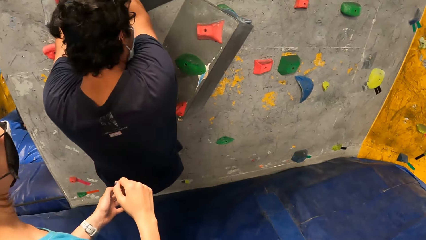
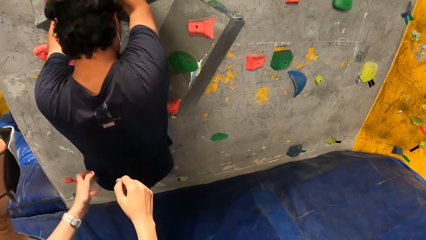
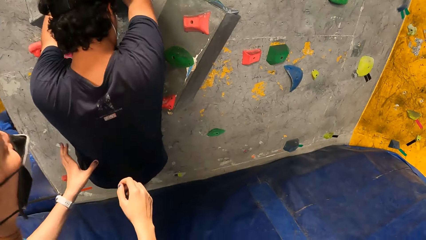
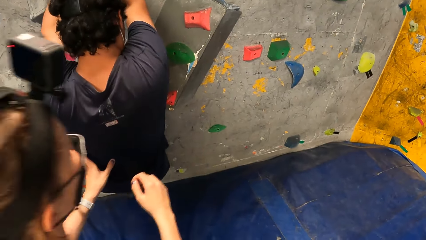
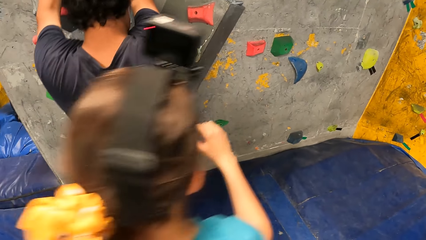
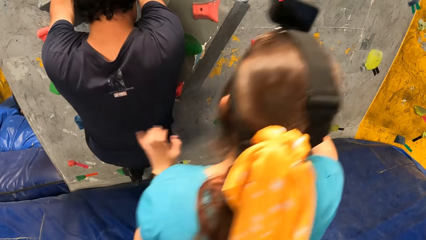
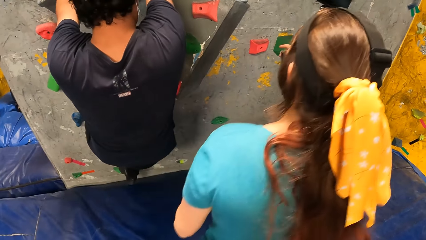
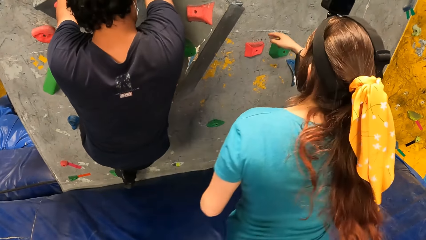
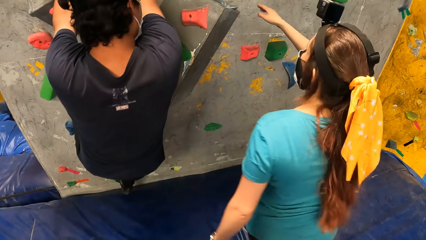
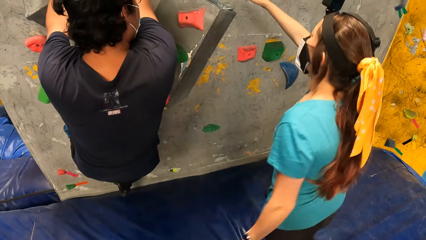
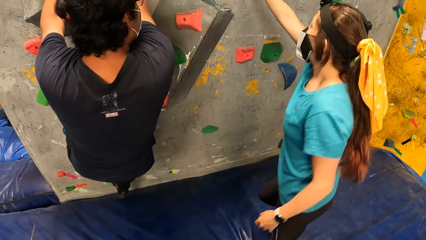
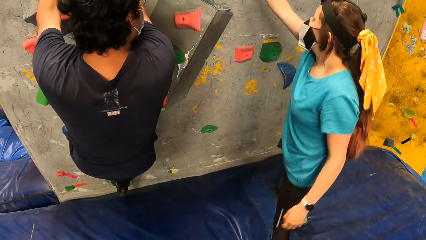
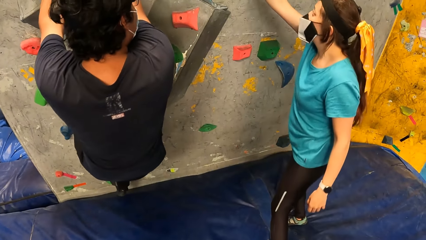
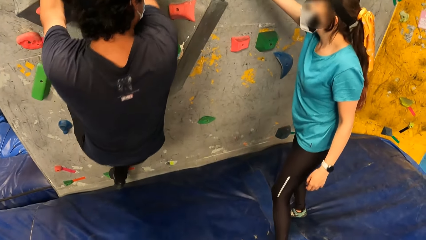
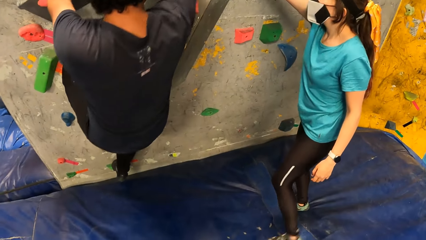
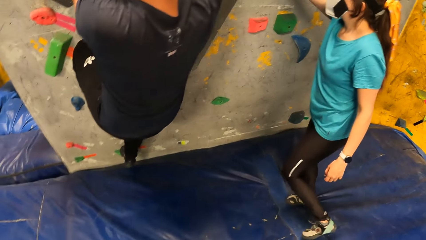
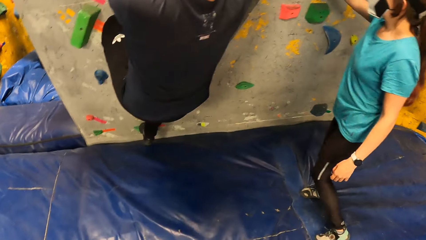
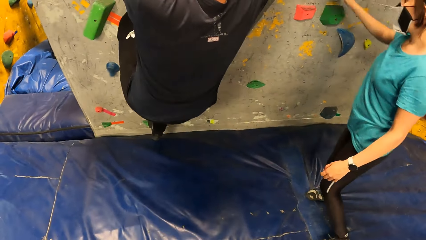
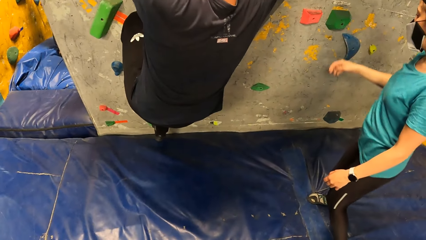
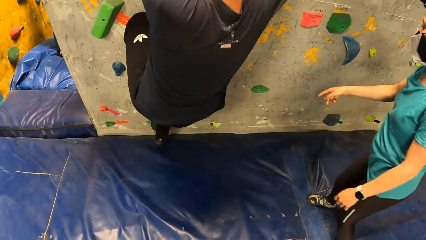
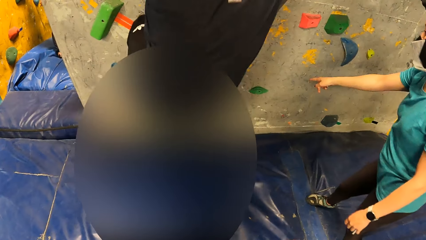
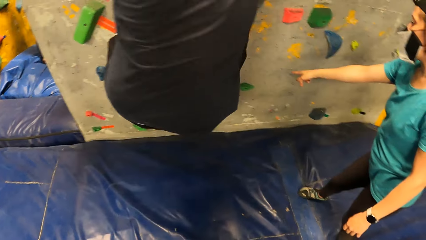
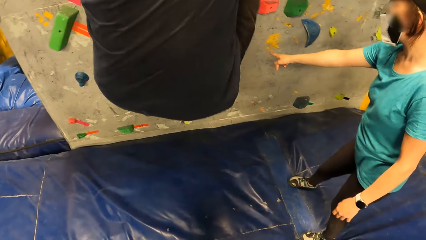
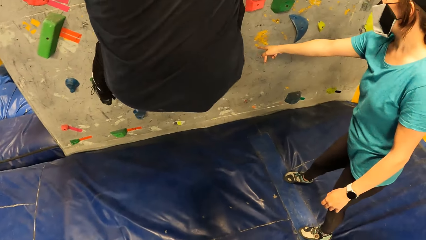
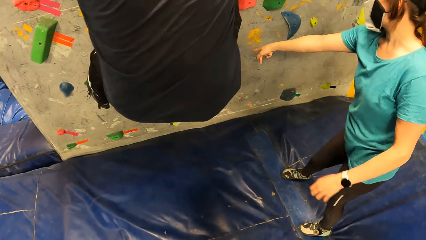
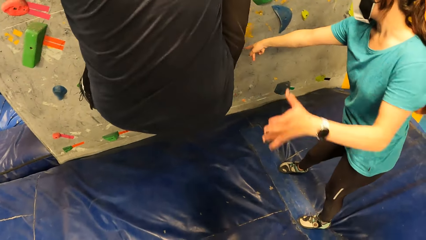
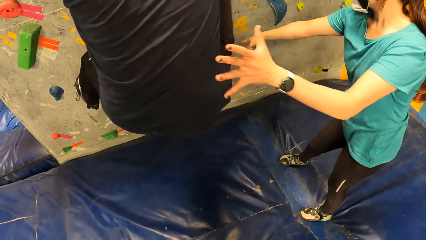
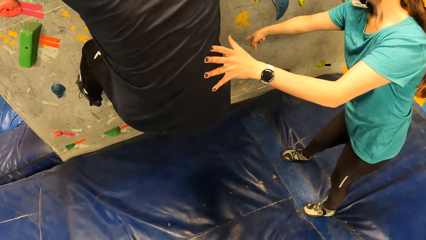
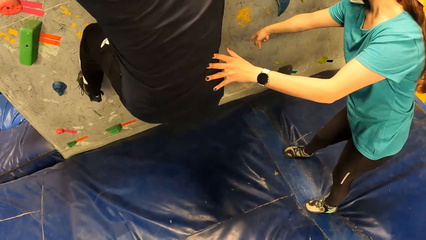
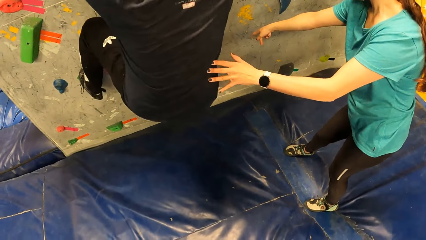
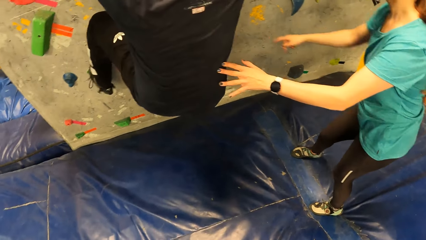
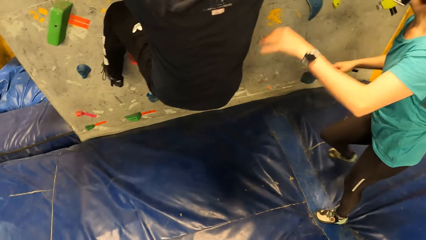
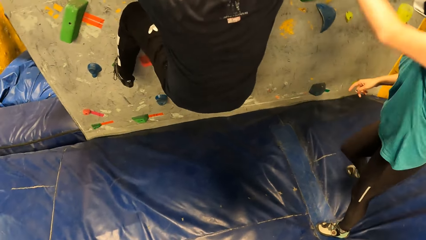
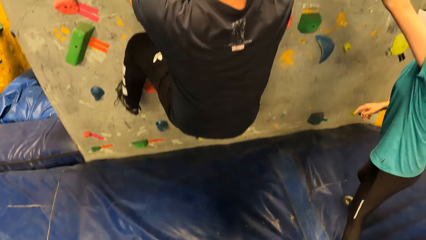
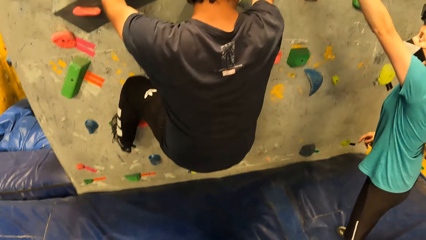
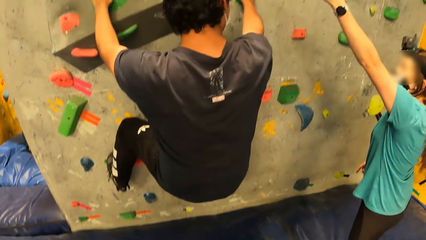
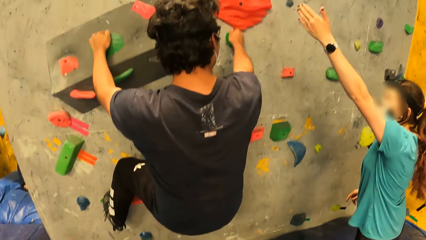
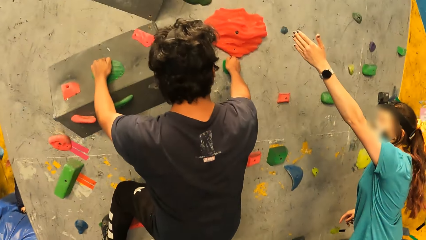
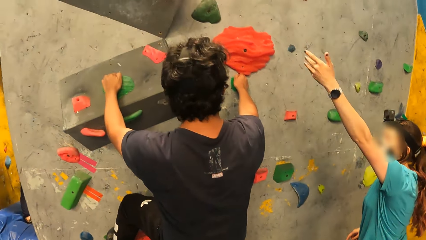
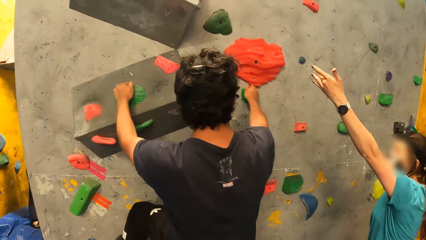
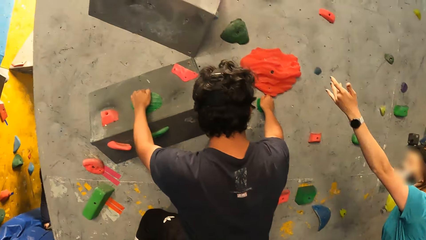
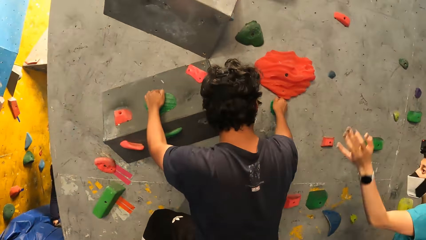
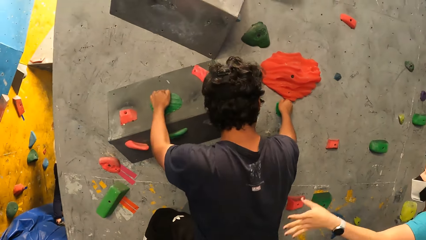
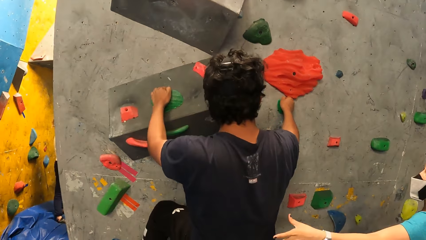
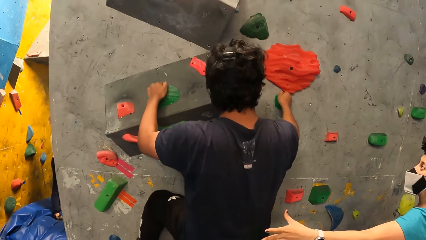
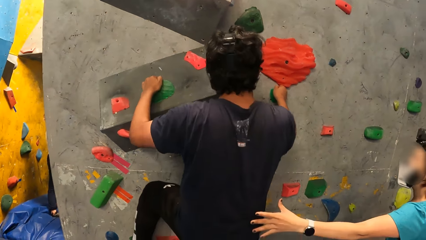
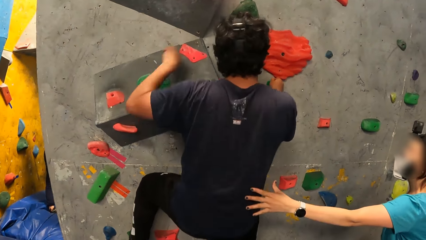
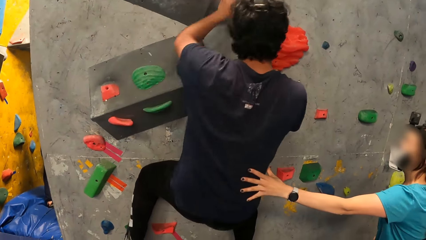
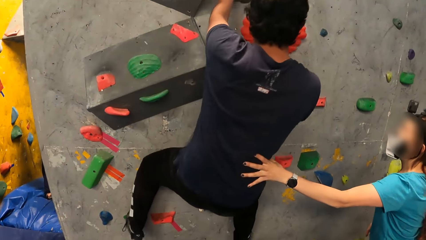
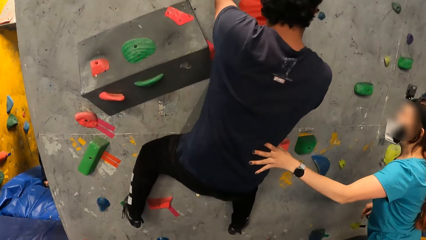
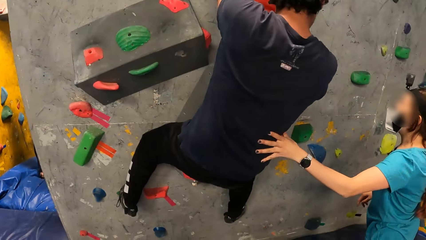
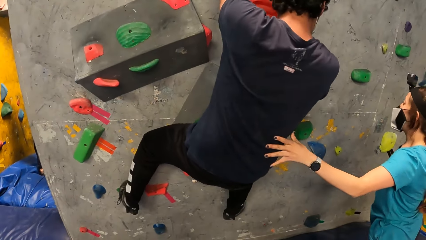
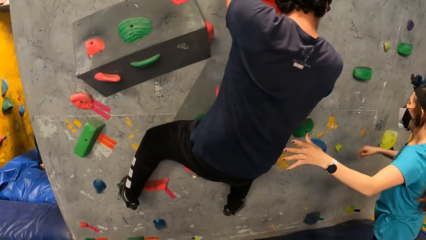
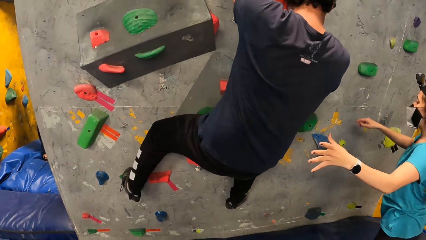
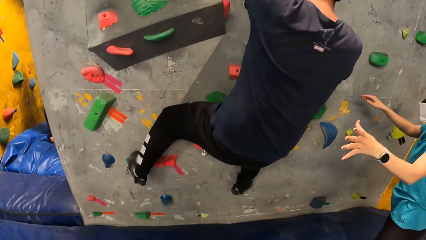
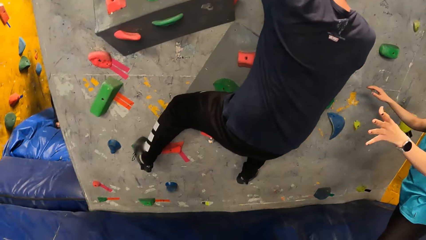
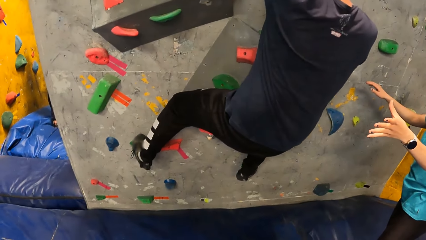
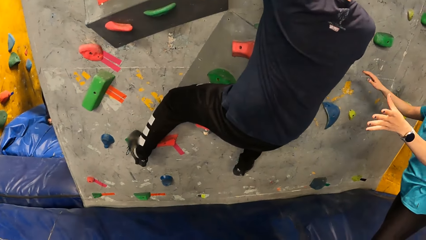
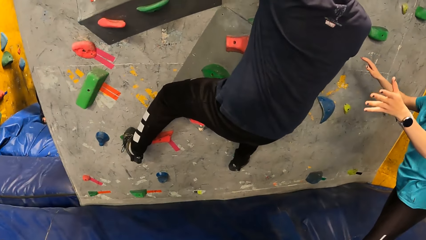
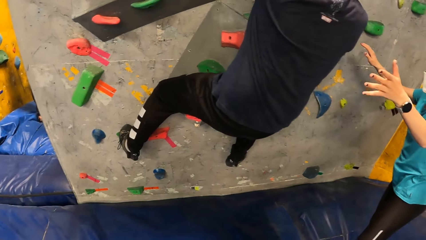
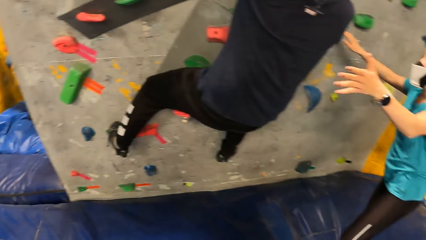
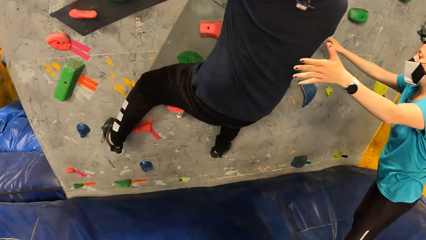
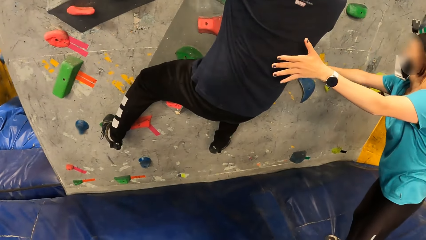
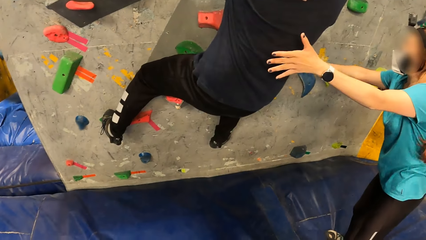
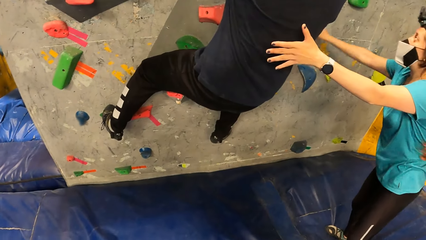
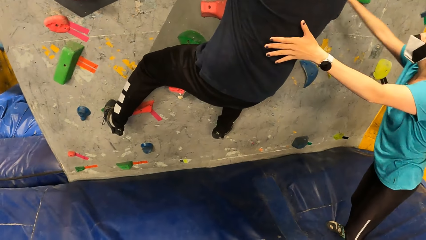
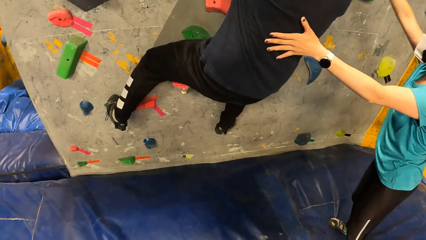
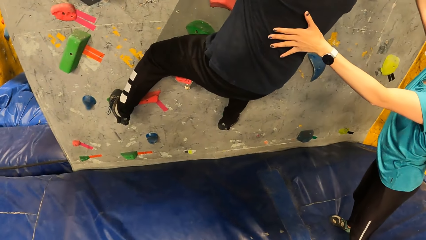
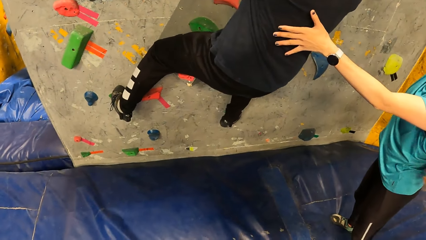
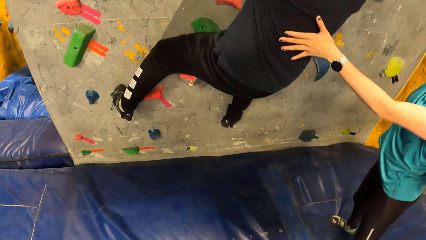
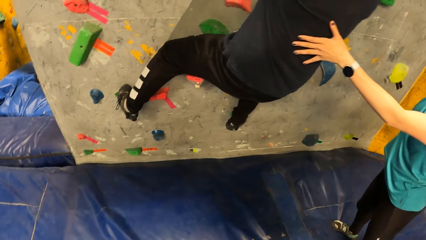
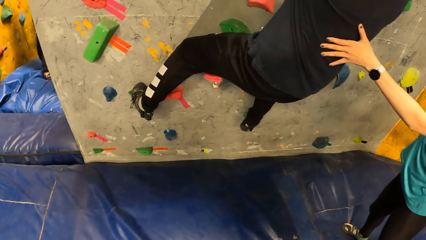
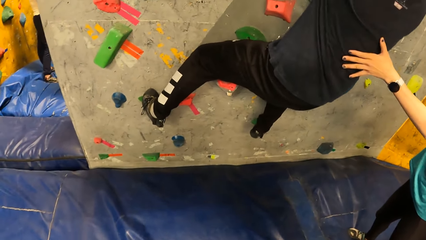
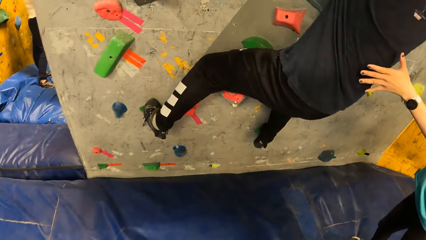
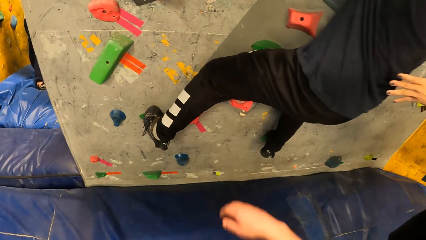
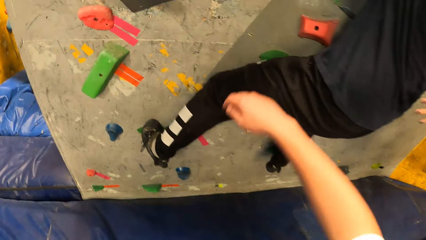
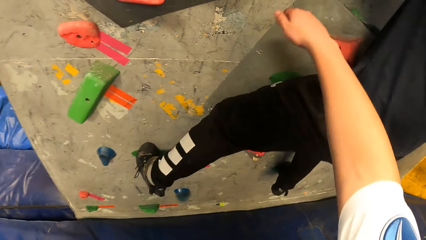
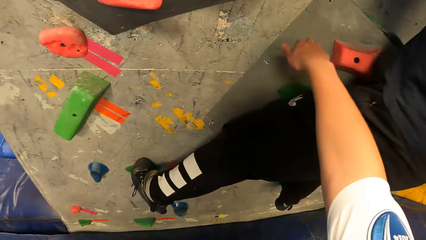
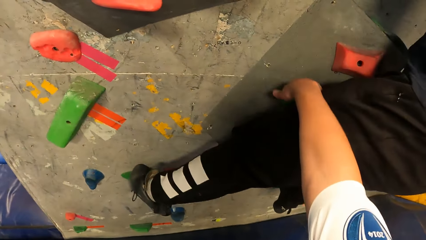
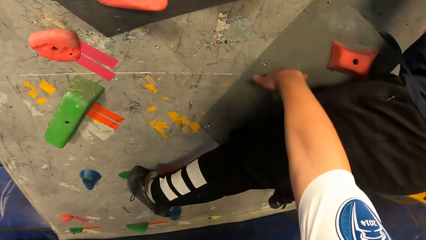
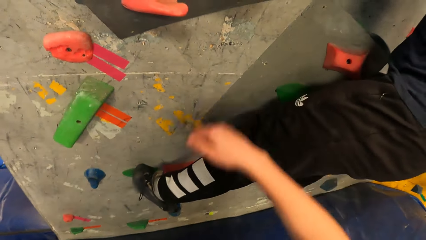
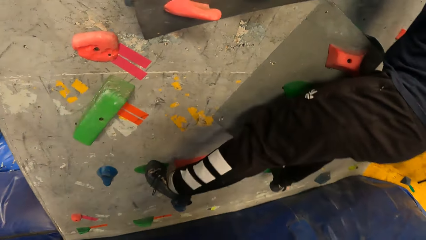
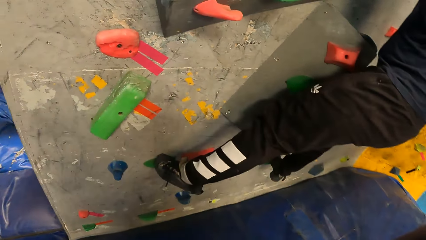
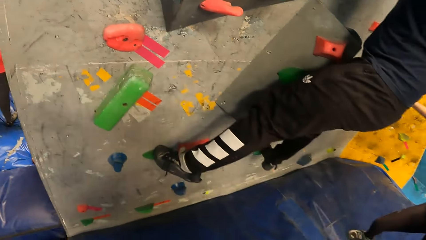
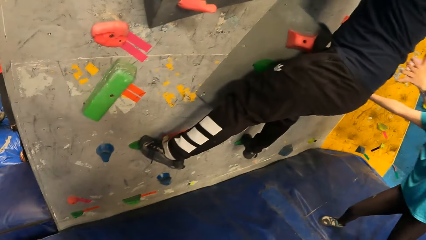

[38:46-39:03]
The woman touches the back of the man with her left hand. She does so repeatedly. The woman makes a gesture. The camera wearer touches a rock on the wall with her right hand. The man climbs a wall.
